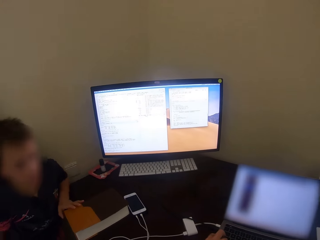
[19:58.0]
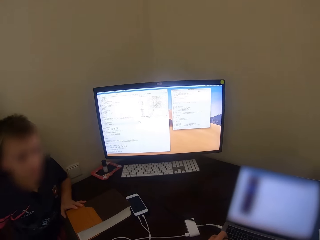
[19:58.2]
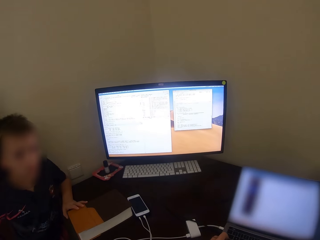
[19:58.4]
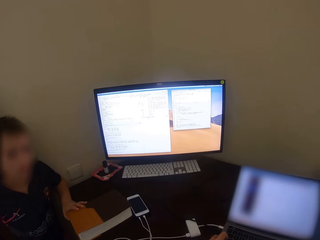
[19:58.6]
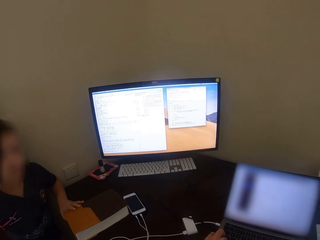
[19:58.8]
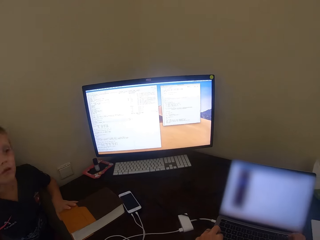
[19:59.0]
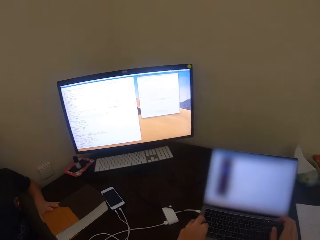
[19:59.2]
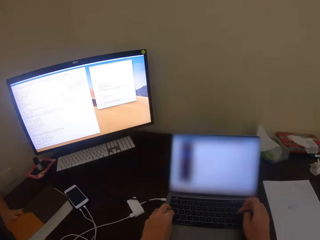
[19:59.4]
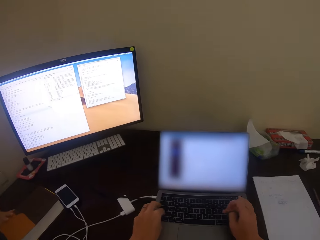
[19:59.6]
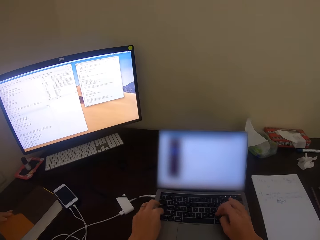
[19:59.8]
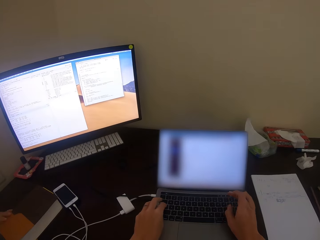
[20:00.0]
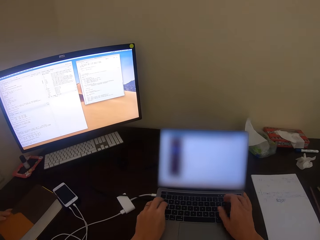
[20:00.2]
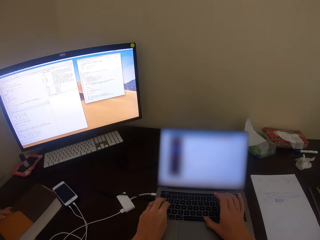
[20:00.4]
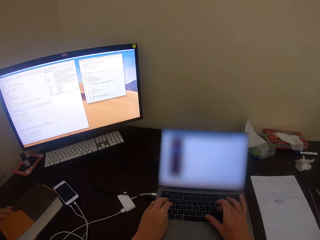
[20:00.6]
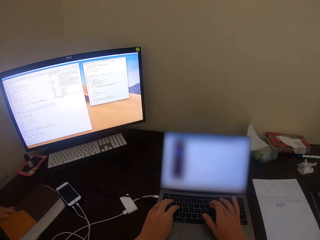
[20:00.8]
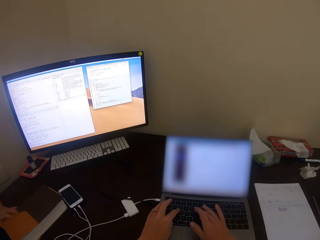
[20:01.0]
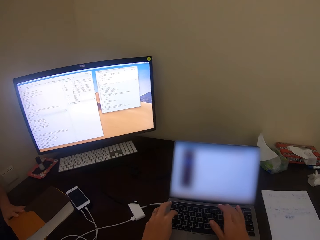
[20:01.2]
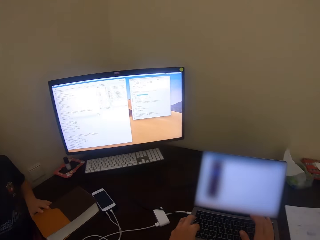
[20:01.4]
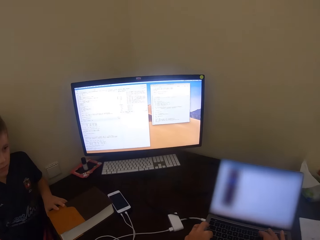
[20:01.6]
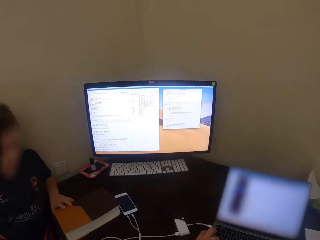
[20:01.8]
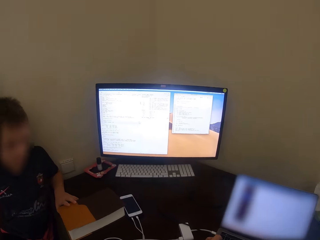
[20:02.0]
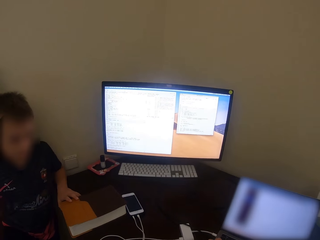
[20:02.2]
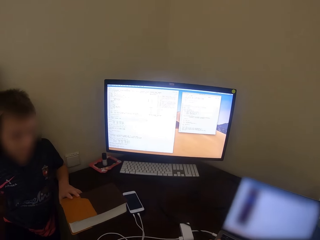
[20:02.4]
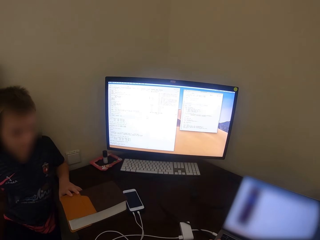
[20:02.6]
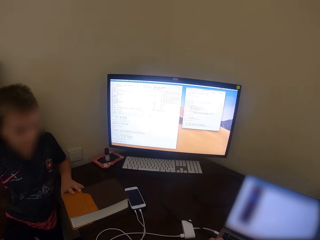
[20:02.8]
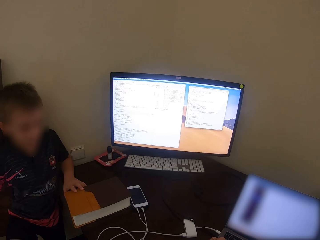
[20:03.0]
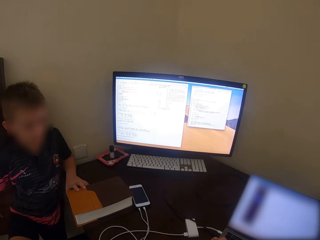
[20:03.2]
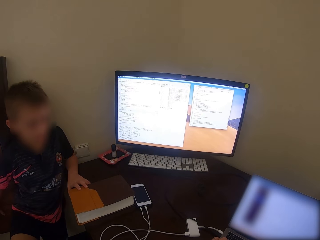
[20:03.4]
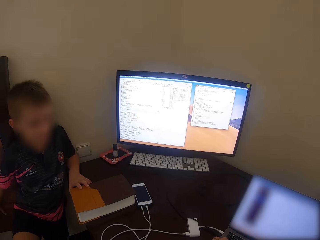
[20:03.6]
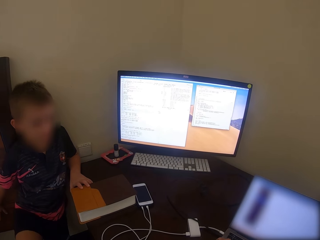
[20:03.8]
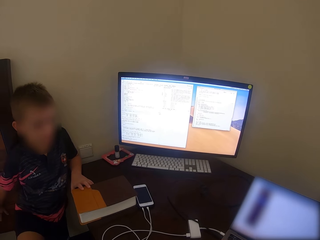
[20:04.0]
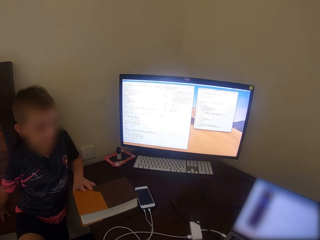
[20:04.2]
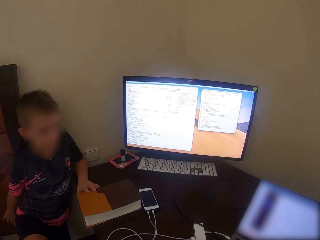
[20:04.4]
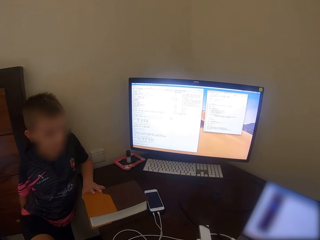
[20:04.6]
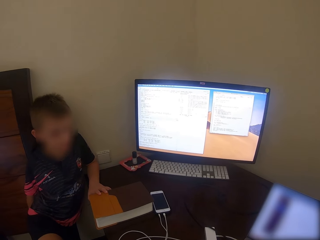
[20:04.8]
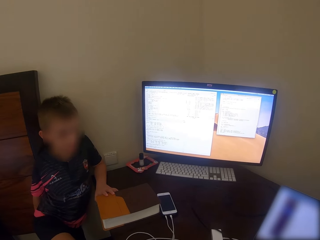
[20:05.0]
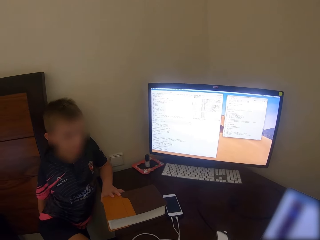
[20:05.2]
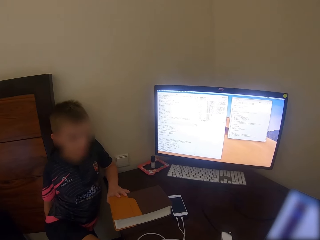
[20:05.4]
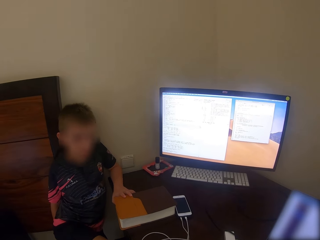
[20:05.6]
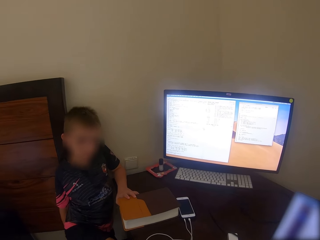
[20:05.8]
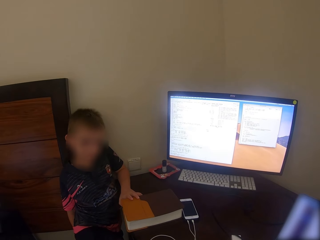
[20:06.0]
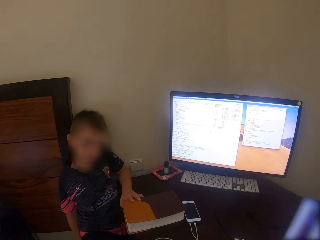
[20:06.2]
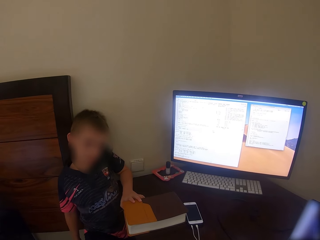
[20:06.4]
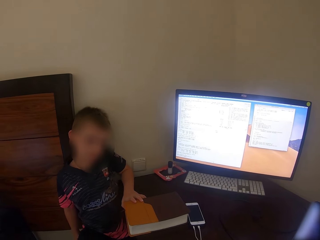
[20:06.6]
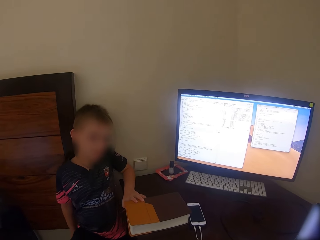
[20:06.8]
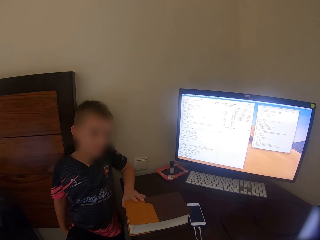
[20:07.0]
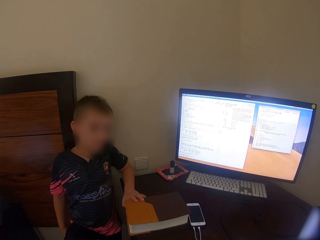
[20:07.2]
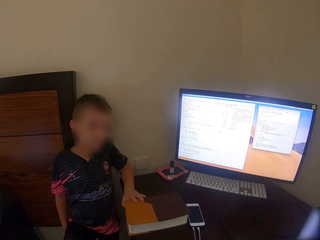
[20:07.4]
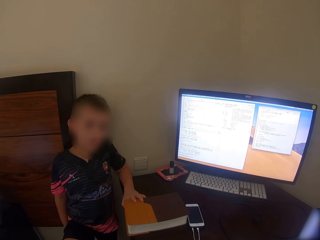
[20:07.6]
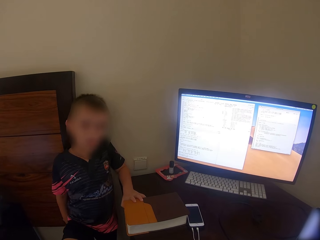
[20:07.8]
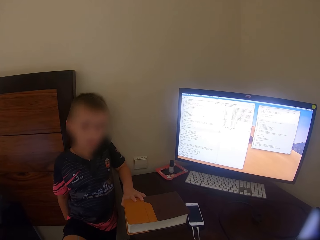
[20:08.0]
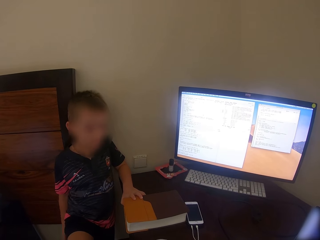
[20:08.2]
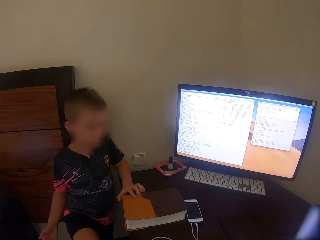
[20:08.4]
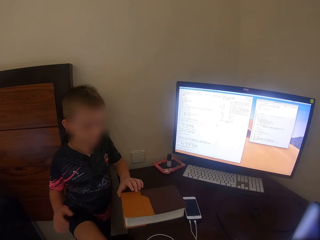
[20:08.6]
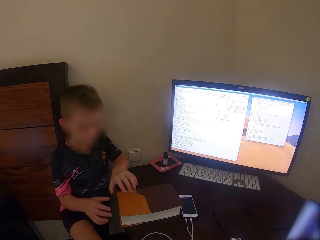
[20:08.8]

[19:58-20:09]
The camera wearer looks around. They talk. A man moves the body.

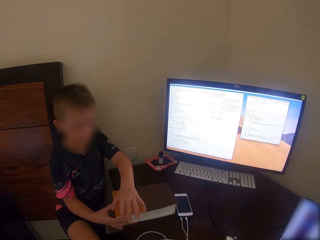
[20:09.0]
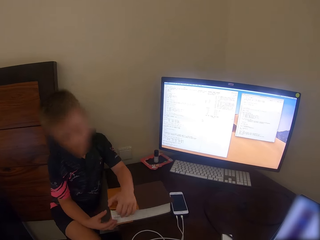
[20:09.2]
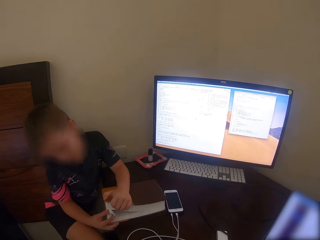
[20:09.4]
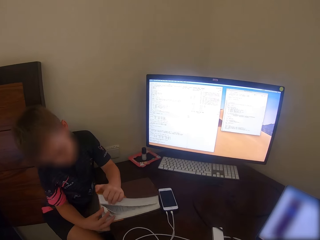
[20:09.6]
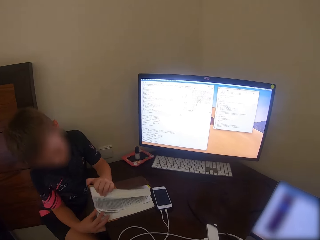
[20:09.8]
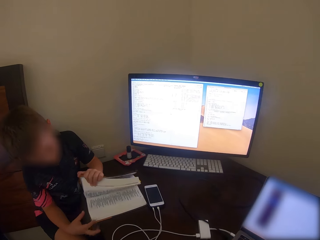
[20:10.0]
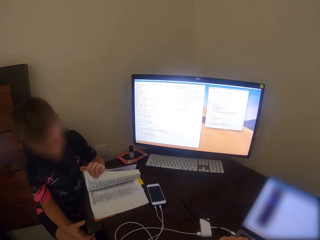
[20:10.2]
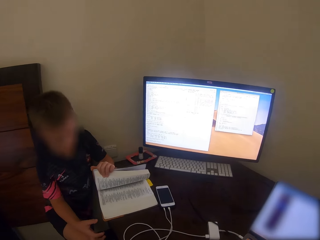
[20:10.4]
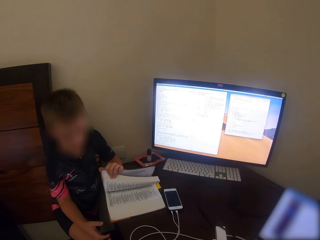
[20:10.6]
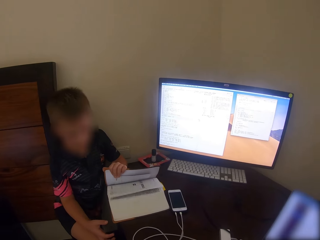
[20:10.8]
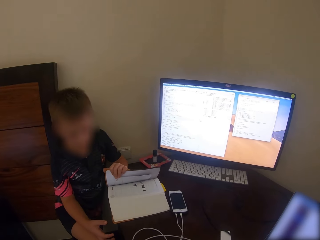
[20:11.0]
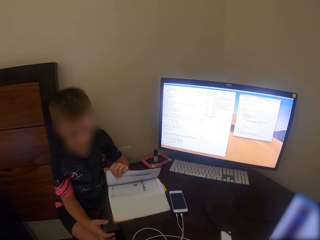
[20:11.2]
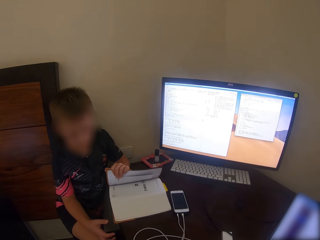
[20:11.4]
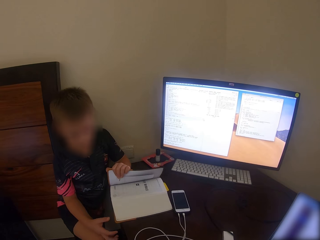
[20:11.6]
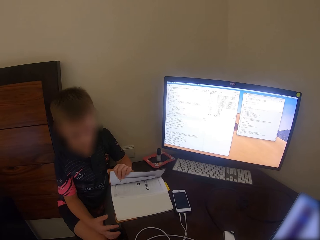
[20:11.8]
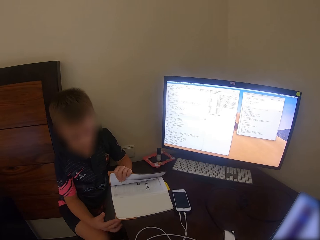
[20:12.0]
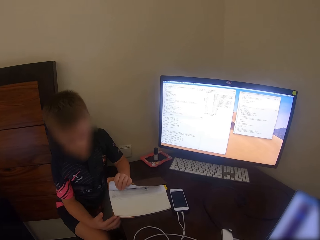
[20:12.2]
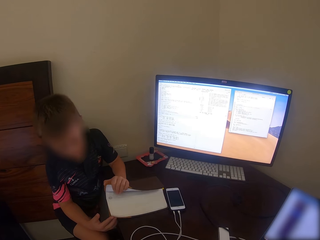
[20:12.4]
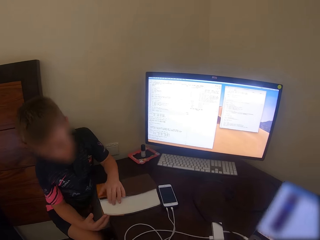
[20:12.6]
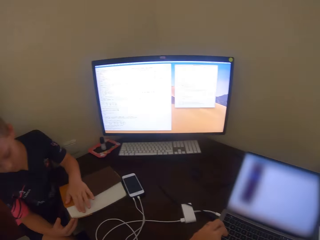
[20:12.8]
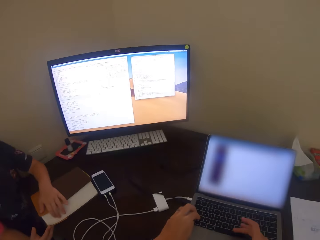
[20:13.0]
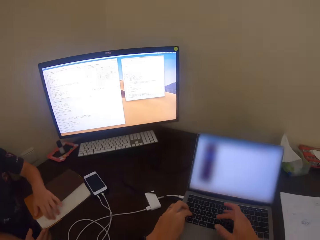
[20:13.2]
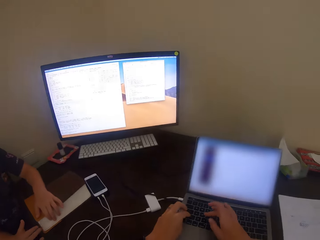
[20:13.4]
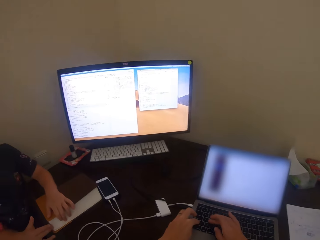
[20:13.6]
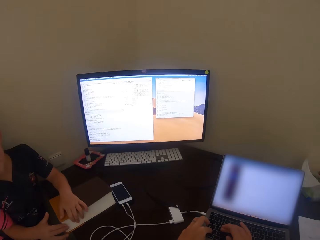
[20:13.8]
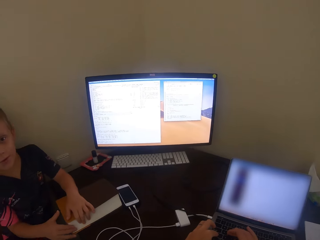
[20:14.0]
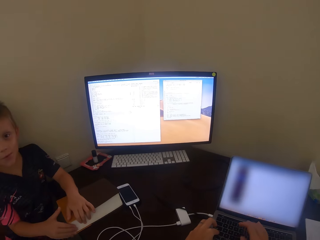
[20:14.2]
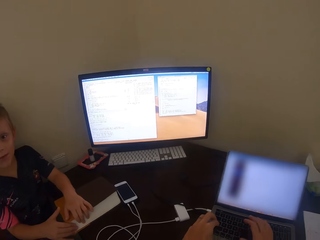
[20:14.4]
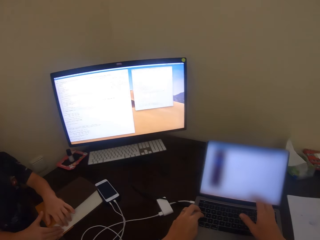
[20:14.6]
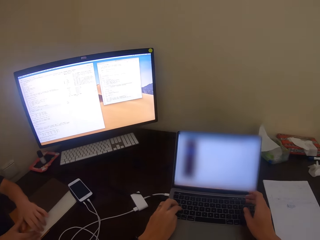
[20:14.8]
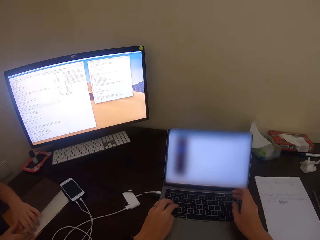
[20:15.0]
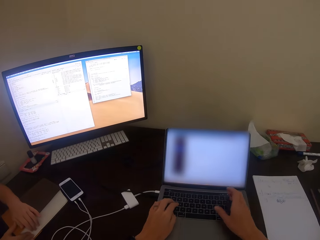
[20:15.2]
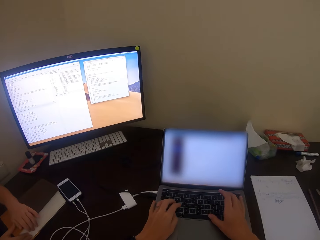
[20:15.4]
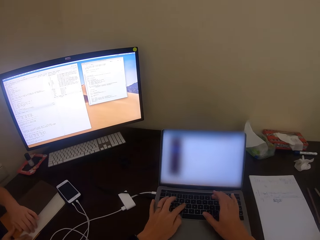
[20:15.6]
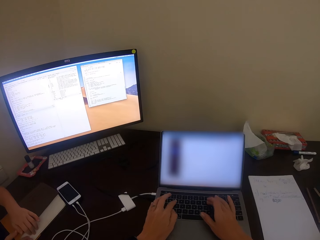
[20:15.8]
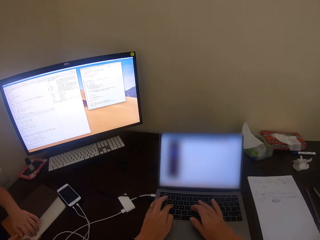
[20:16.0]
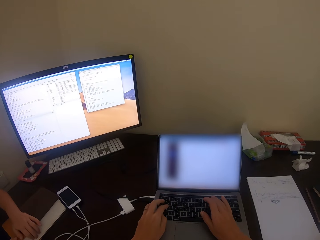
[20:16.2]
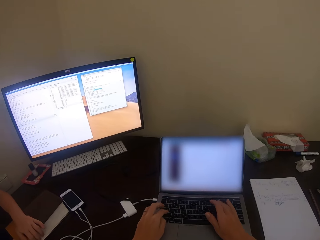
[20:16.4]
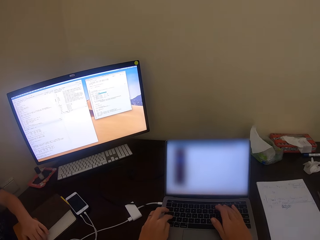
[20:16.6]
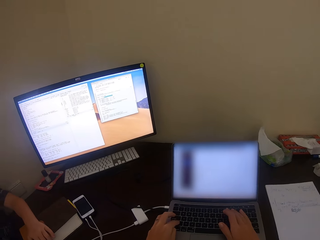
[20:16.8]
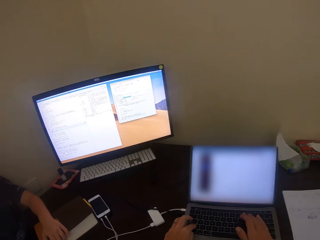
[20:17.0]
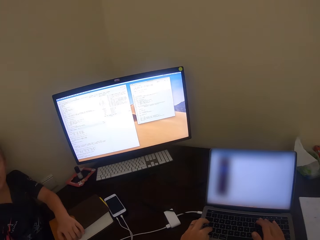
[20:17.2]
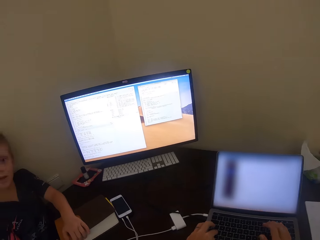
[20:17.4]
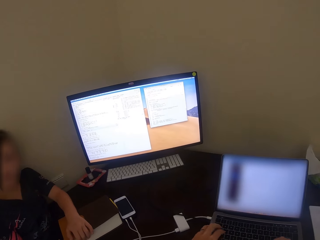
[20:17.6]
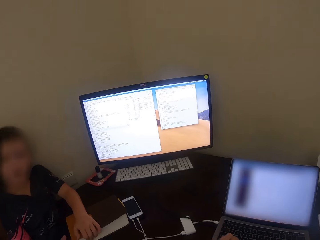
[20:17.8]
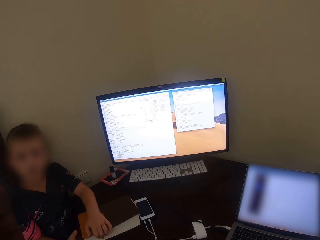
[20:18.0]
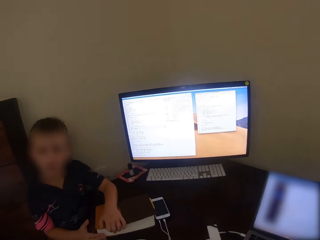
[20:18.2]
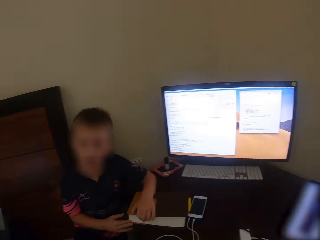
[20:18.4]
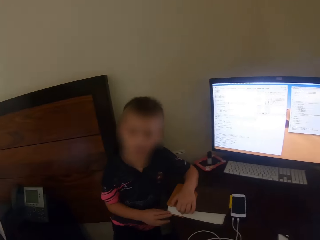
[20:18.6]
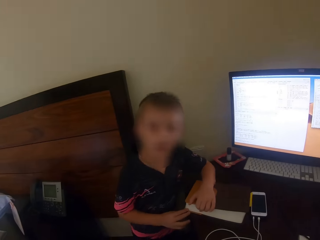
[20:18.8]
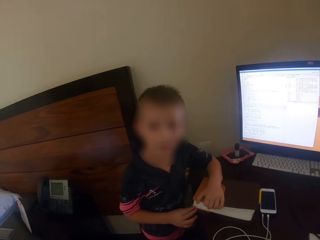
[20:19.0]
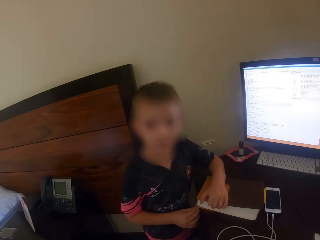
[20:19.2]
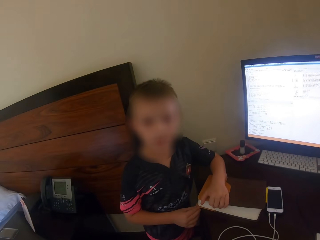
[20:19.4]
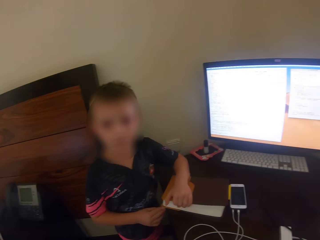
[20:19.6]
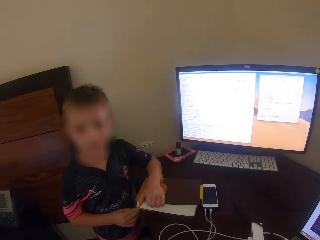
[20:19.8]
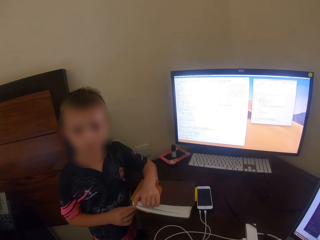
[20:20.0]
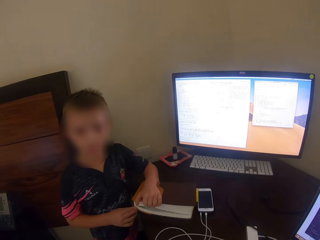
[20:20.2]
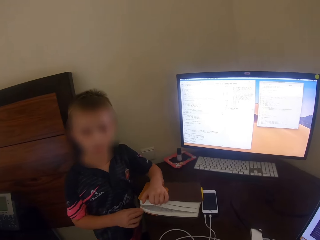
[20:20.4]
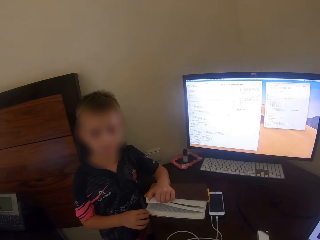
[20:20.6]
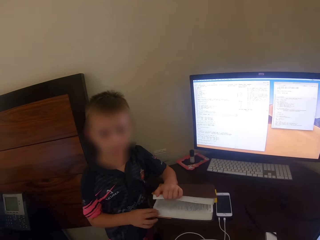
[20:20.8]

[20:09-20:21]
The man touches the book. The camera wearer talks. They touch the laptop. The man talks. The camera wearer uses the laptop. The man talks.
